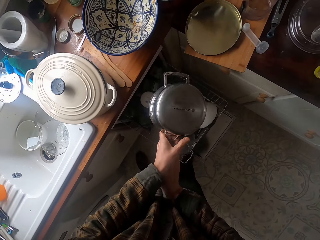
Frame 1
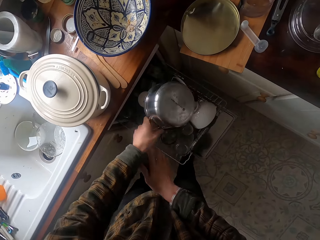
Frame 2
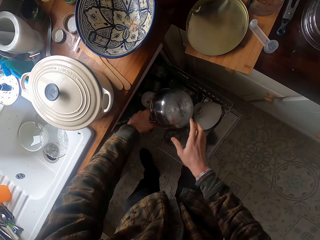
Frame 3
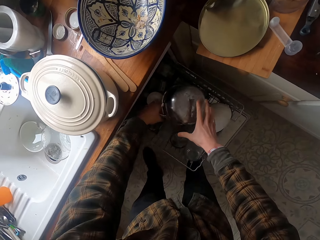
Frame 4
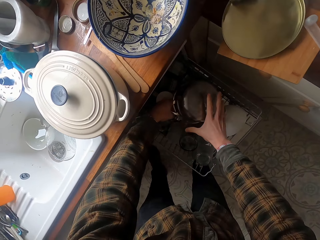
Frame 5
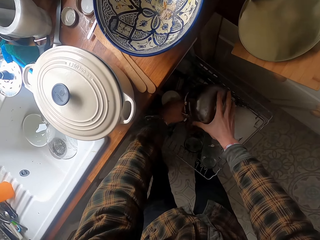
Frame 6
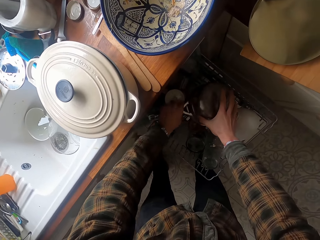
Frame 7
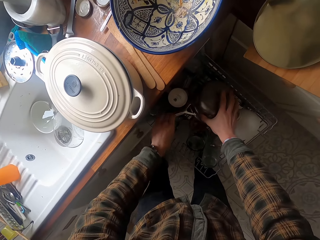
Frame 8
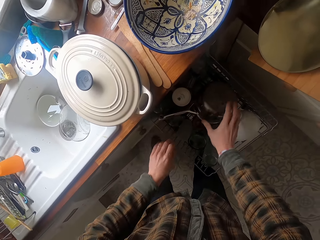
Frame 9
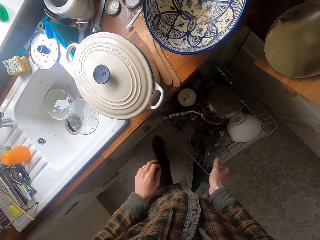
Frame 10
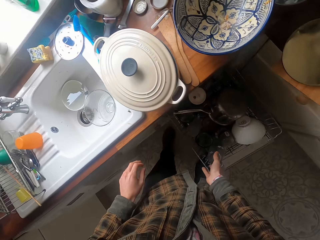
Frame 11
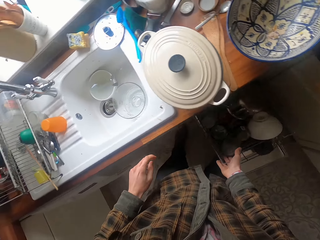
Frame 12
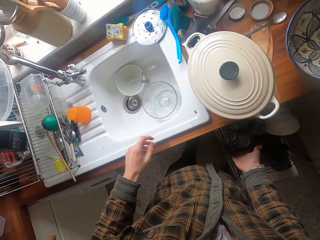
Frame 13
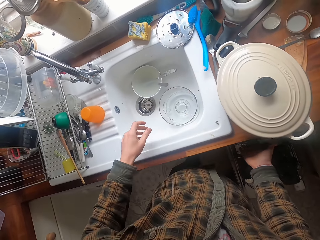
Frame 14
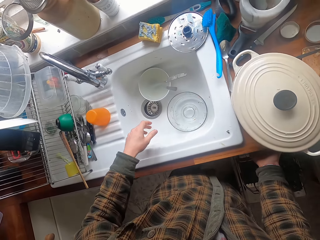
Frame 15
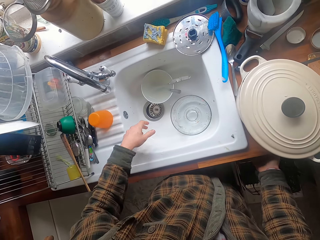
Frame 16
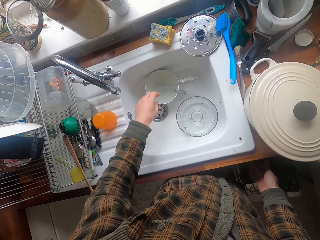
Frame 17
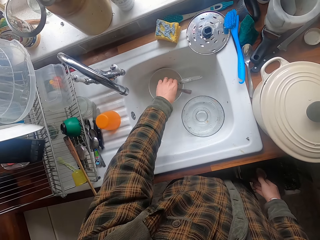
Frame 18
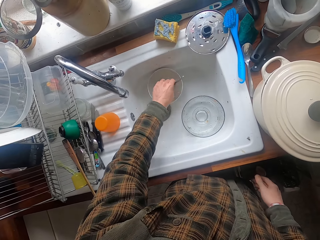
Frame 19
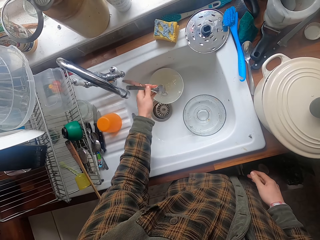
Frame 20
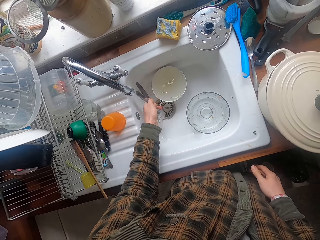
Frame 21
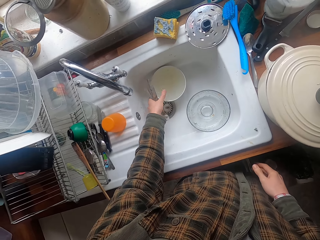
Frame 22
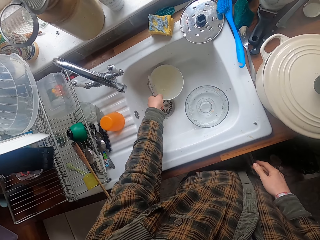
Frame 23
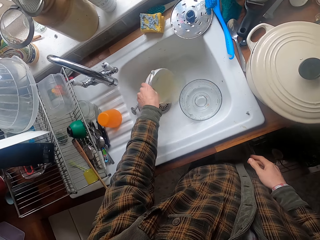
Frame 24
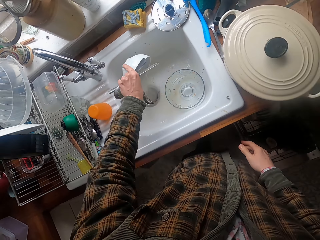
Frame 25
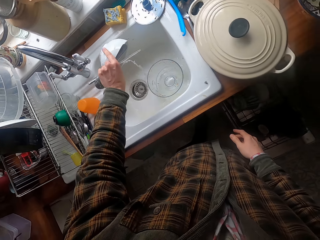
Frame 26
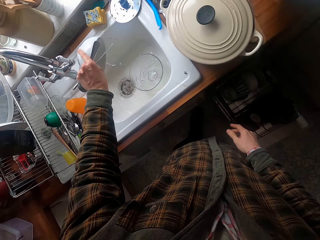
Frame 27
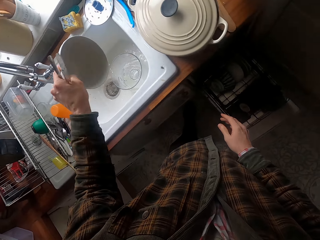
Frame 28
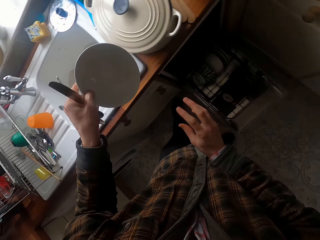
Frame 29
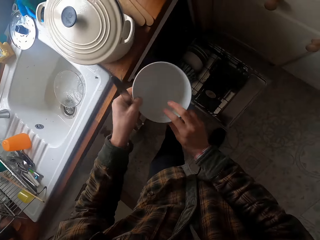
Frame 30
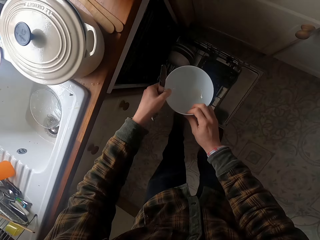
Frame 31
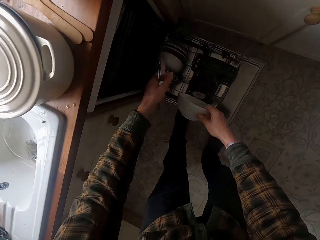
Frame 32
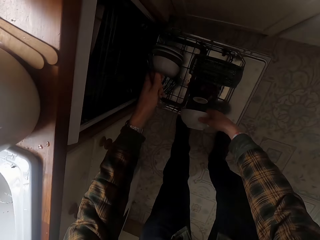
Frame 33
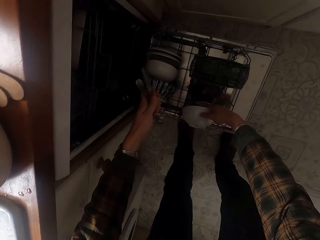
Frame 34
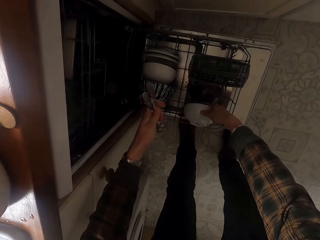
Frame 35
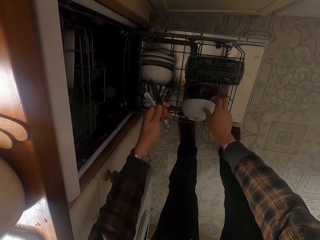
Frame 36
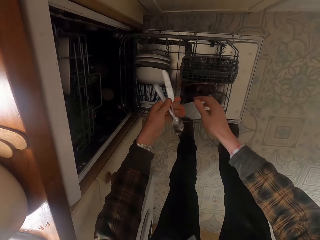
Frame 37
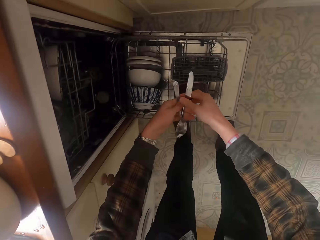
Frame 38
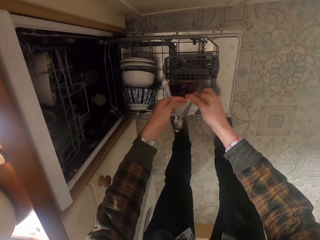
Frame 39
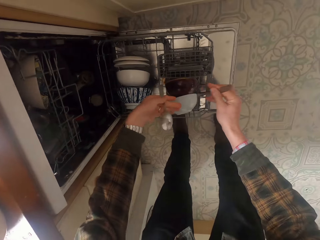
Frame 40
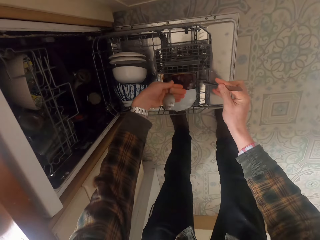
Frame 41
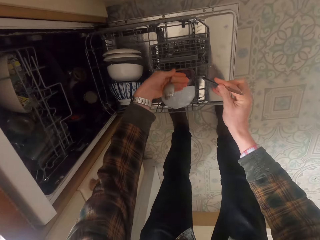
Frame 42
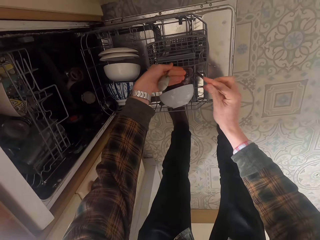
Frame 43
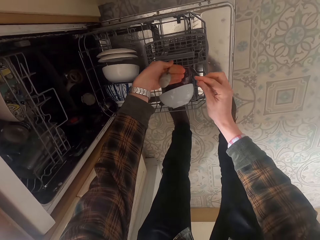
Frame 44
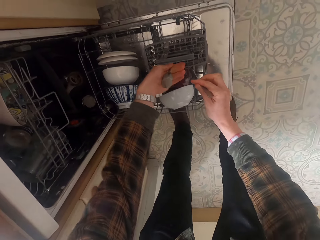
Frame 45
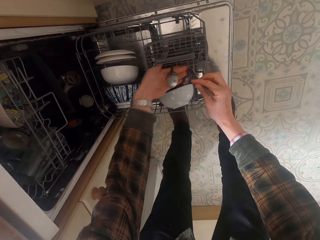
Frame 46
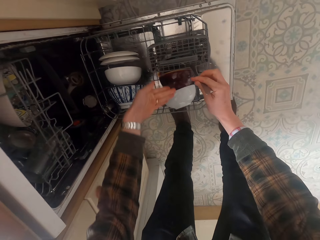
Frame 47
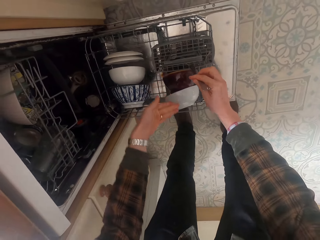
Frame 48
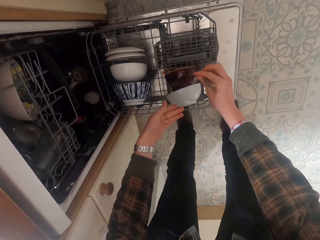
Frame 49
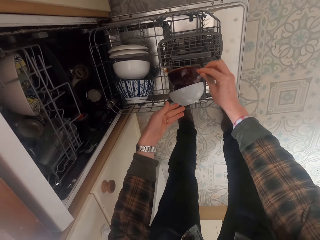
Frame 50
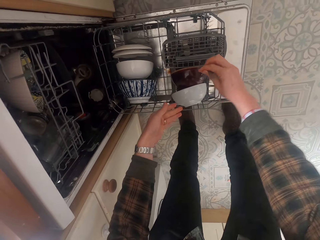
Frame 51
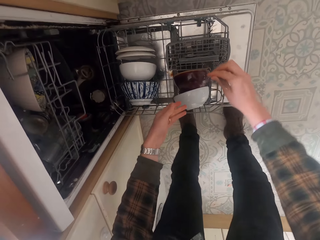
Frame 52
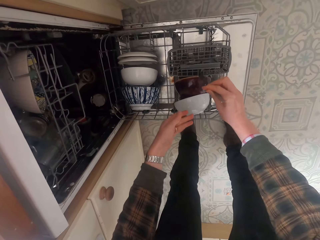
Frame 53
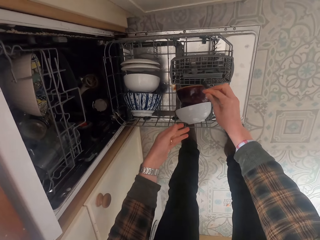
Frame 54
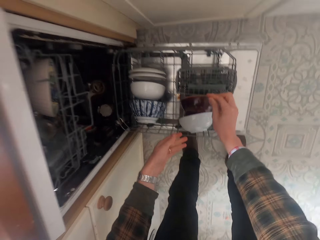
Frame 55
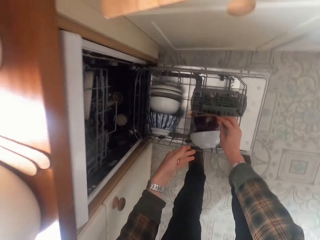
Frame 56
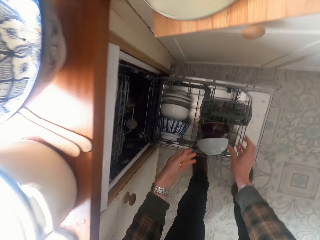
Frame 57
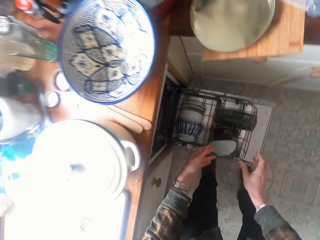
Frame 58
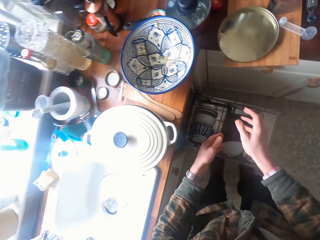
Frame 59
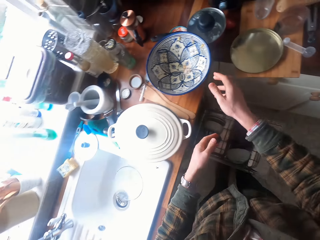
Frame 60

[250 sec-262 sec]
The camera wearer puts the cooking pot in the dishwasher. They close the dish rack. They load the dishwasher with dishes. They pick up spoons from the bowl. They pour water from the bowl. They put the bowl in the dishwasher. They put the spoons in the dishwasher.

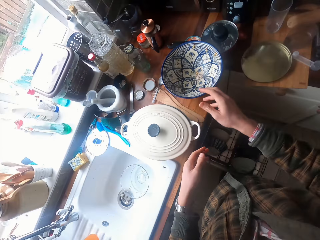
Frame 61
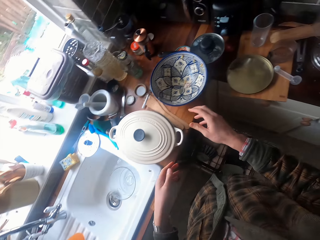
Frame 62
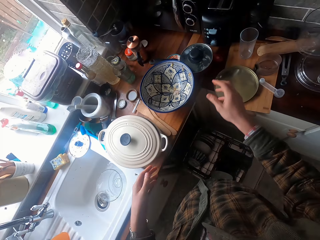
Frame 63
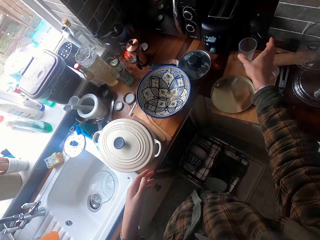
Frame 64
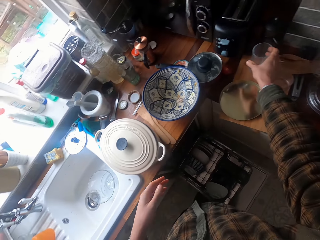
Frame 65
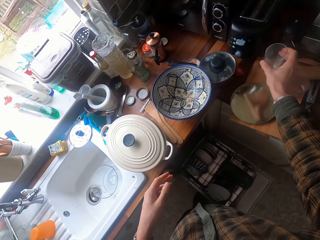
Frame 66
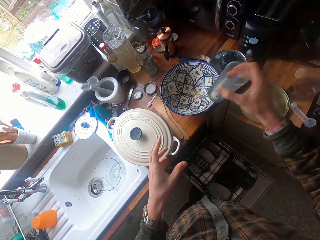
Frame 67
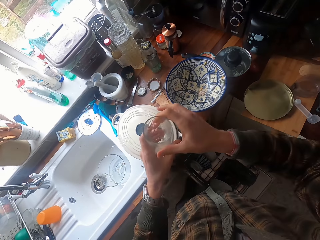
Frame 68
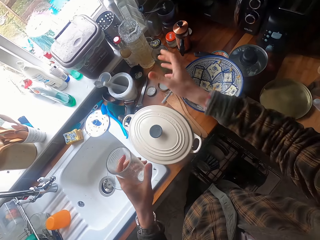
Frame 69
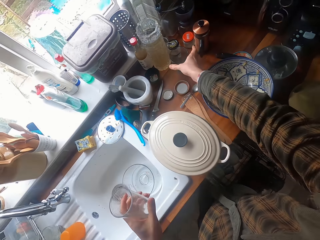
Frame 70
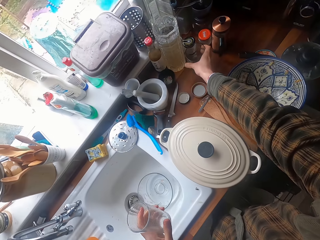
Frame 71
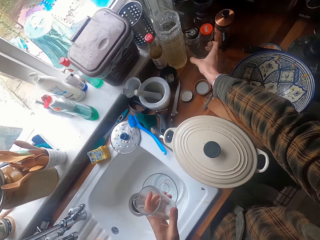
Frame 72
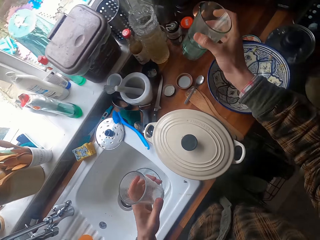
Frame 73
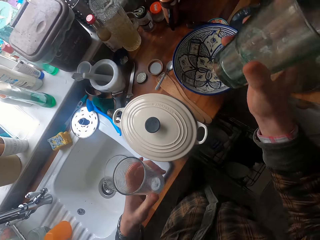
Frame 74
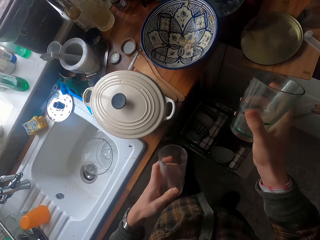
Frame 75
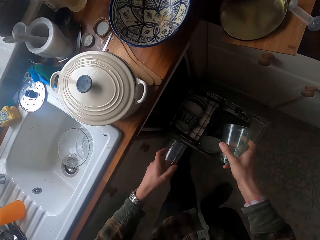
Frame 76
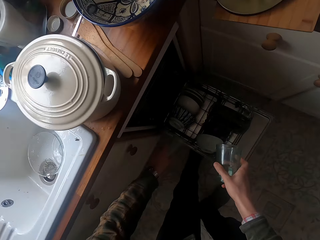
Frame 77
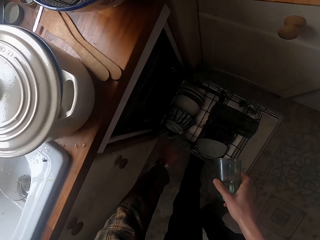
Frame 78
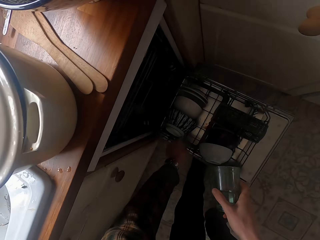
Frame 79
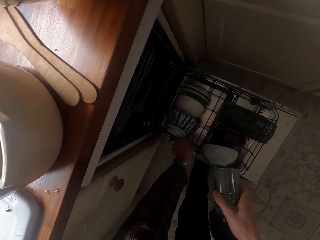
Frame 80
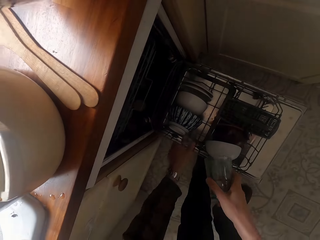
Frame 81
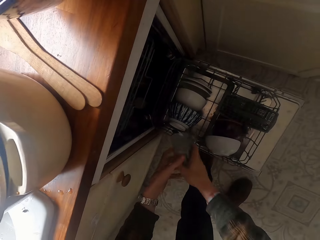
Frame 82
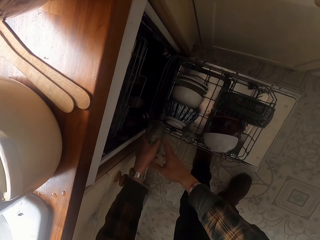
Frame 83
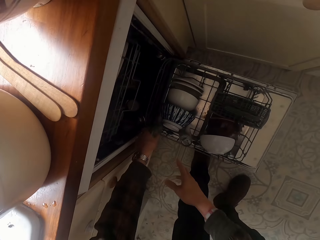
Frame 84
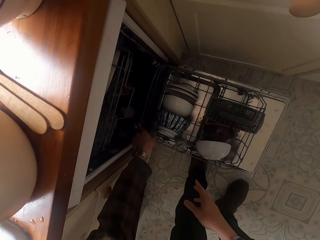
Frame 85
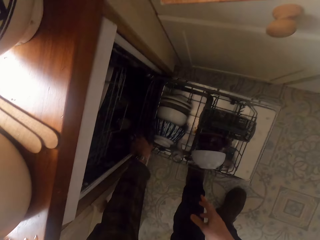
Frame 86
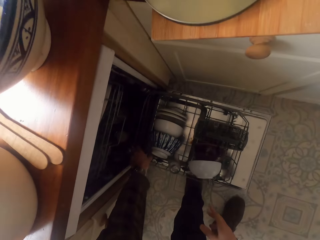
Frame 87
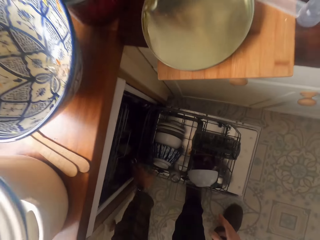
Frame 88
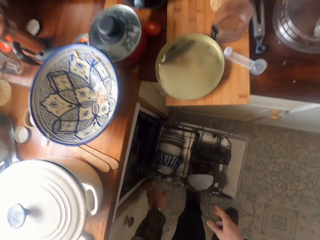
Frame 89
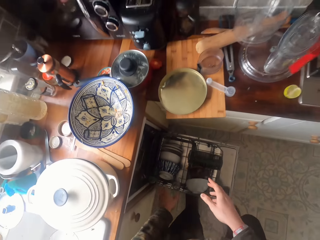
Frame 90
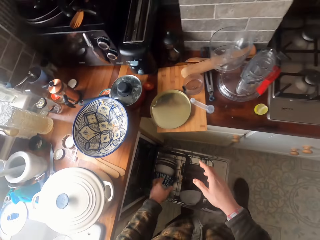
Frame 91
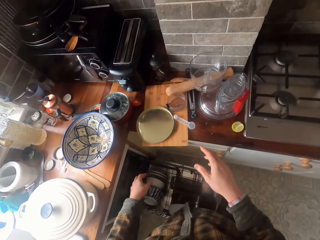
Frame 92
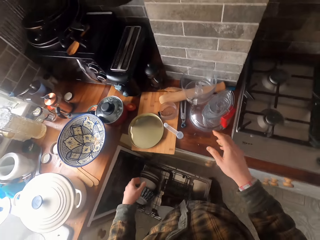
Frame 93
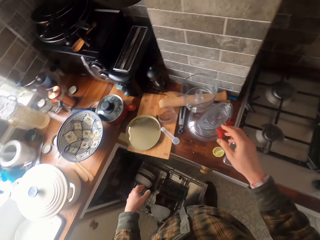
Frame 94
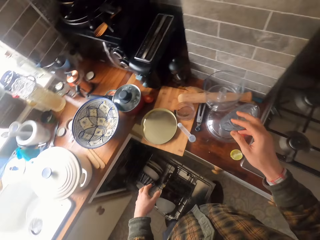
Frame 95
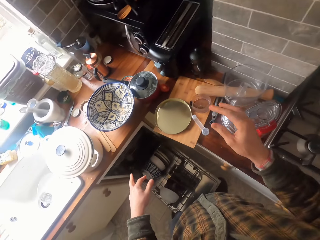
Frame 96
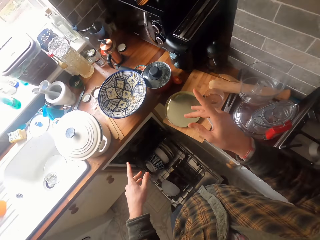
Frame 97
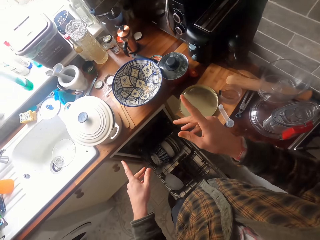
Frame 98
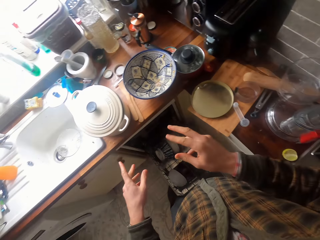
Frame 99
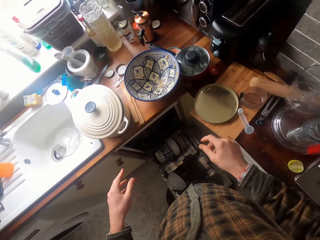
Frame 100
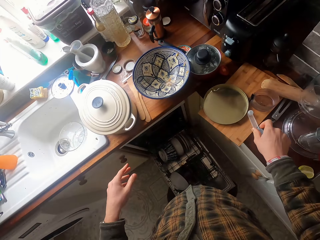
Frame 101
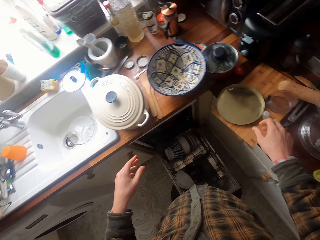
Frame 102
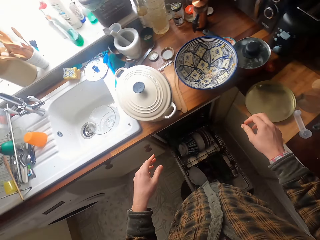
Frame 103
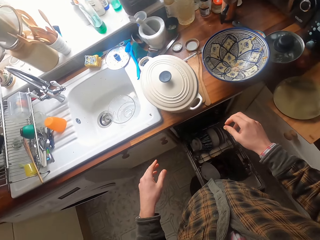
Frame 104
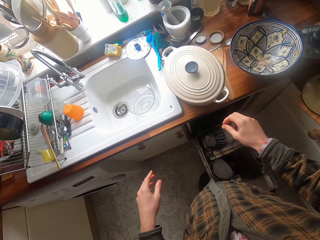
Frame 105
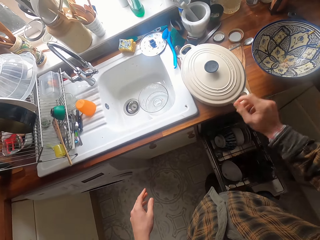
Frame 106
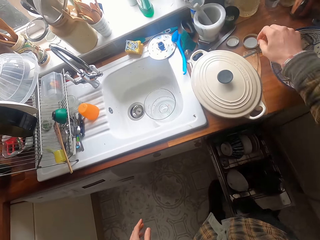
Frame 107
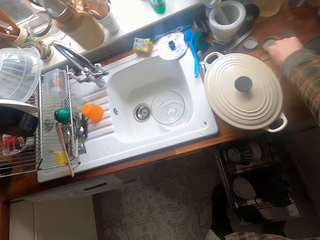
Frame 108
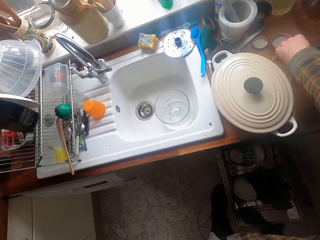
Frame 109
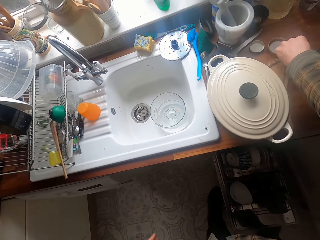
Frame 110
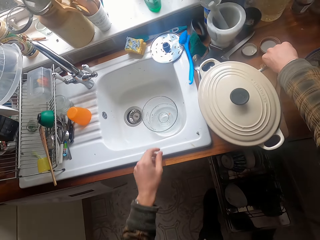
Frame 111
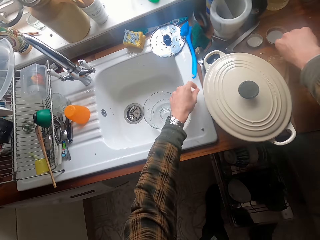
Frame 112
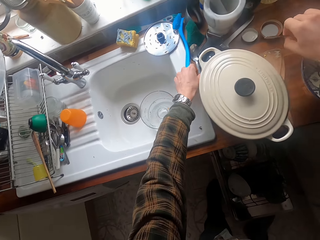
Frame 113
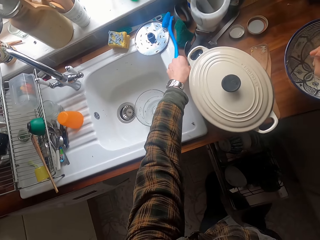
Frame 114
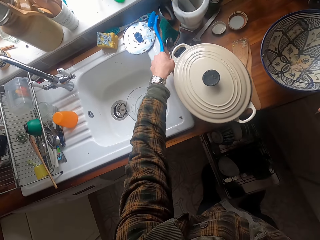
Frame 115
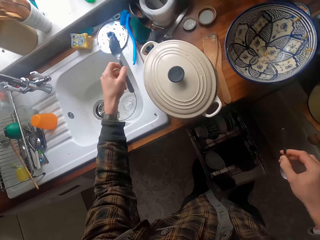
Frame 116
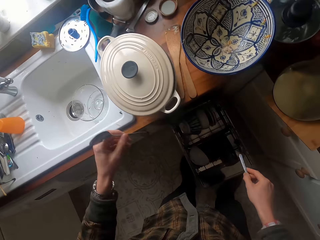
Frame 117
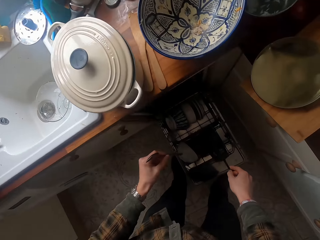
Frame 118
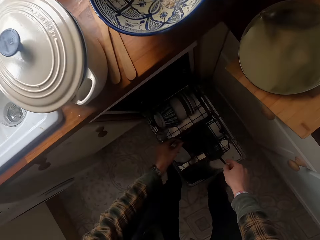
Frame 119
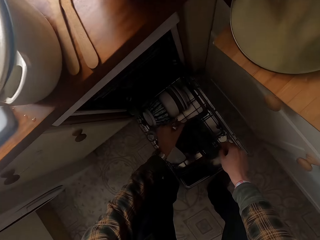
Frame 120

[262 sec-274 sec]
The camera wearer picks up the glasses from the counter. They put the glasses in the dishwasher. They look around. They pick up spoons from the counter.
